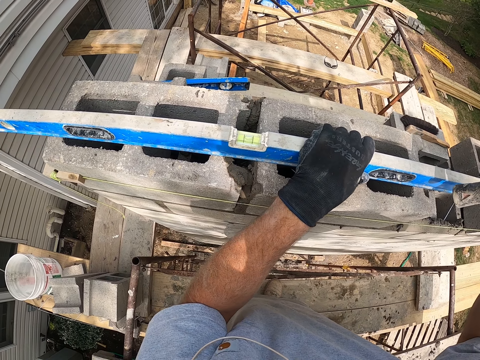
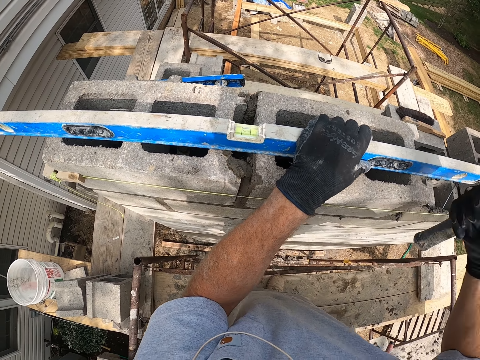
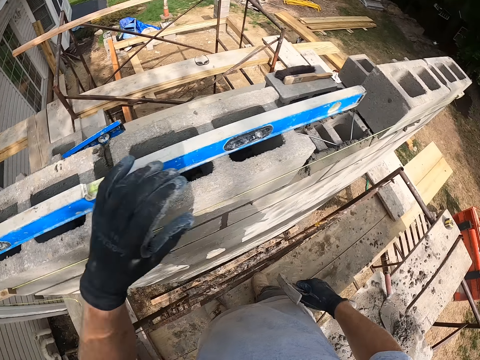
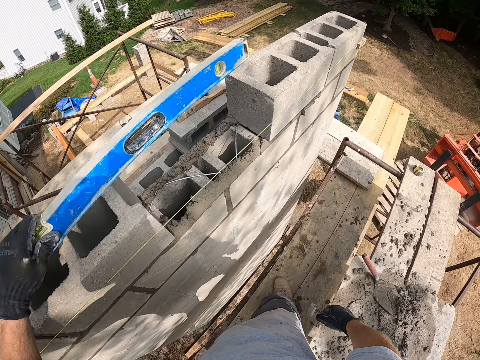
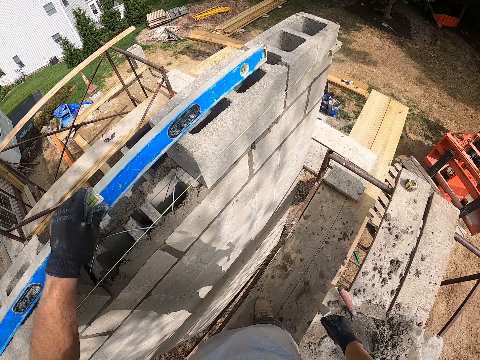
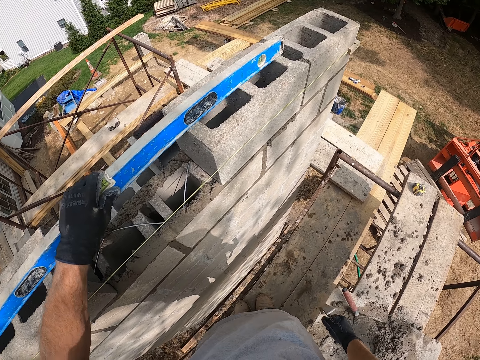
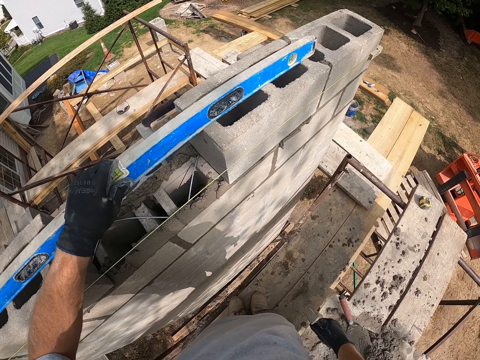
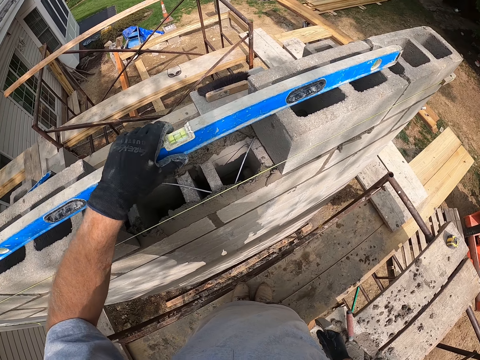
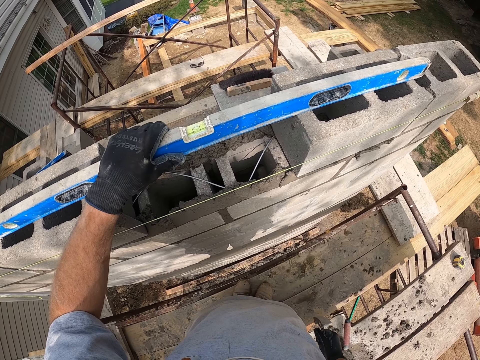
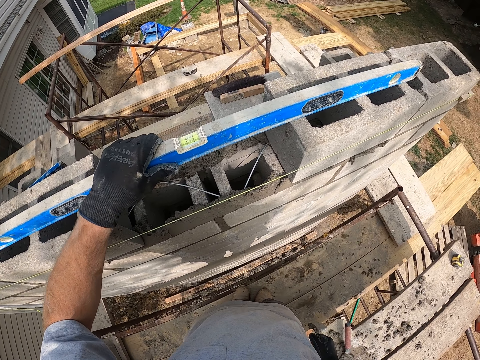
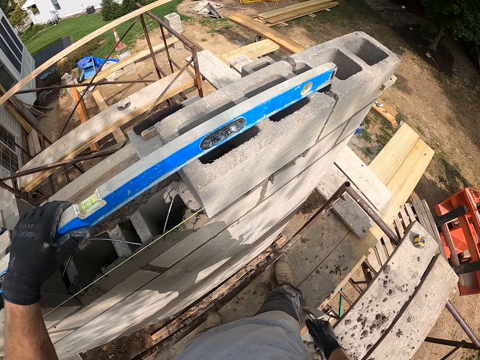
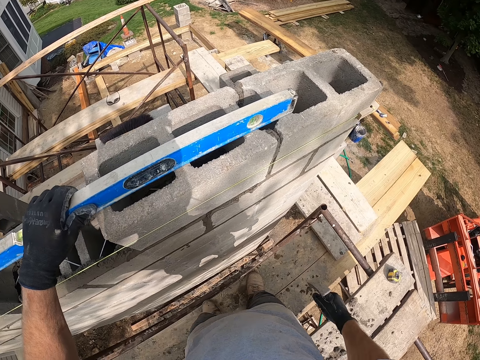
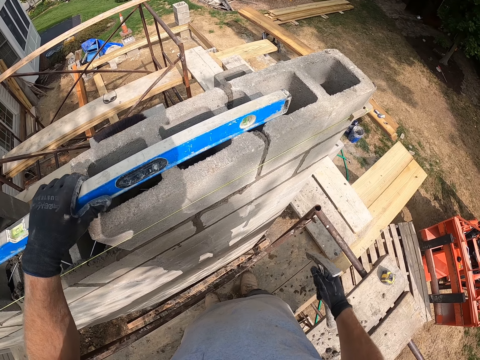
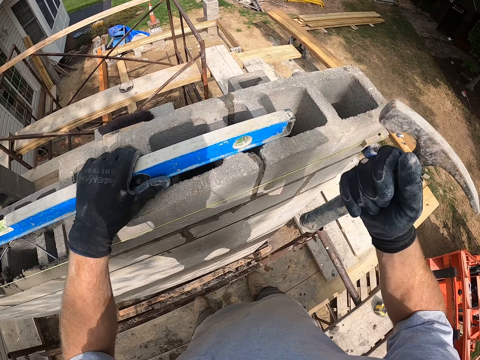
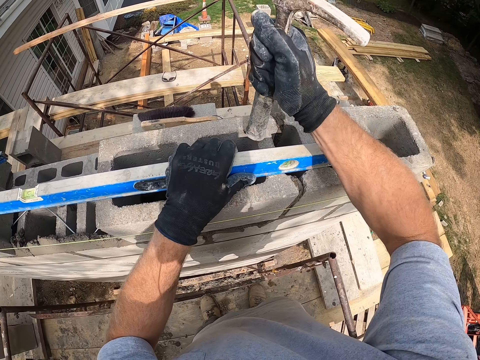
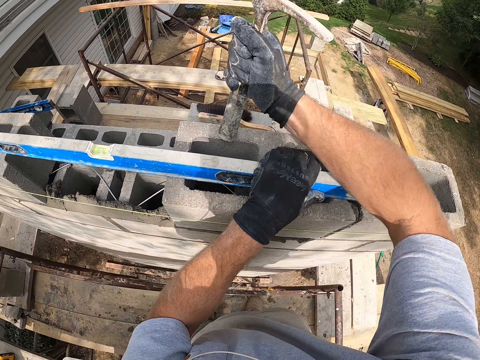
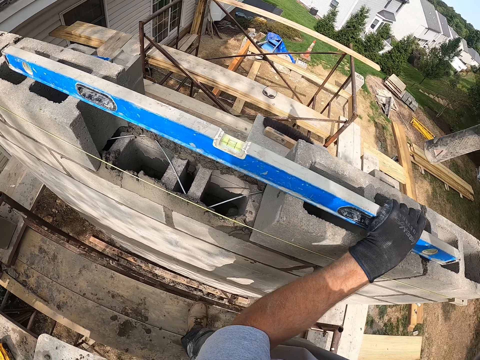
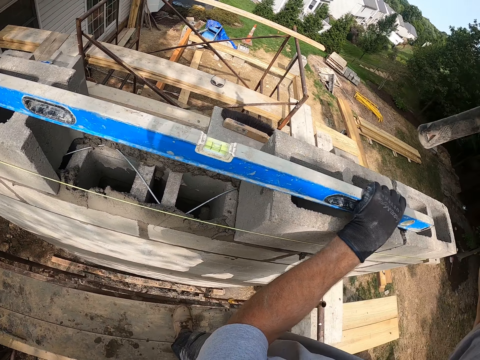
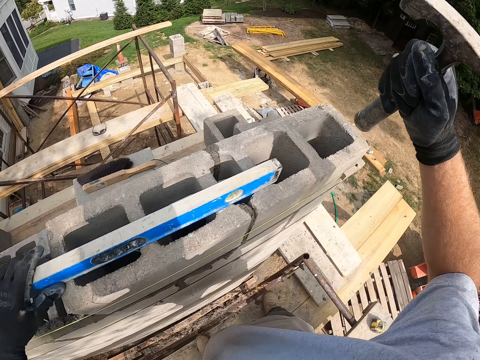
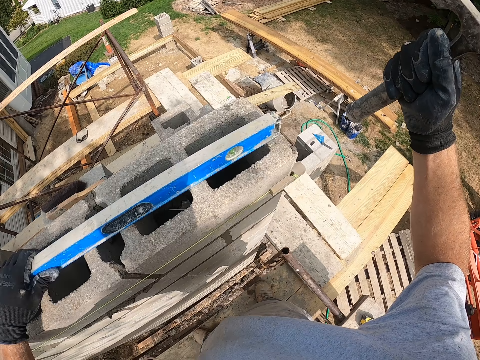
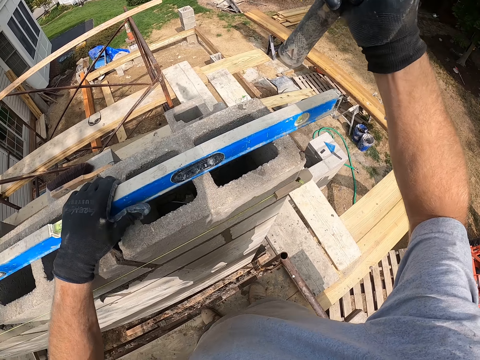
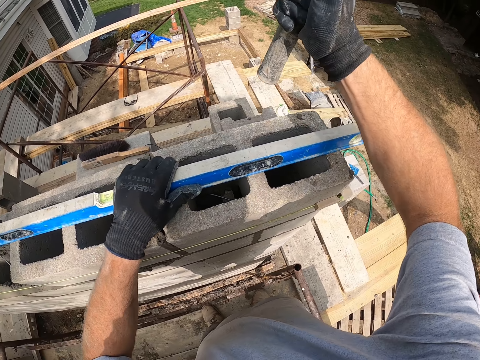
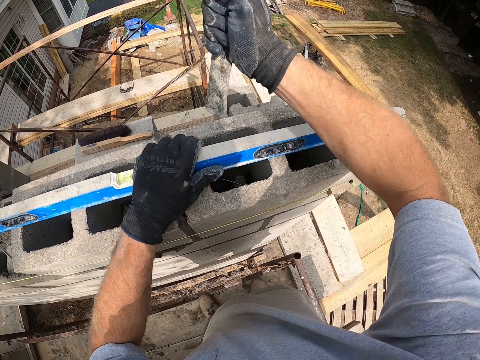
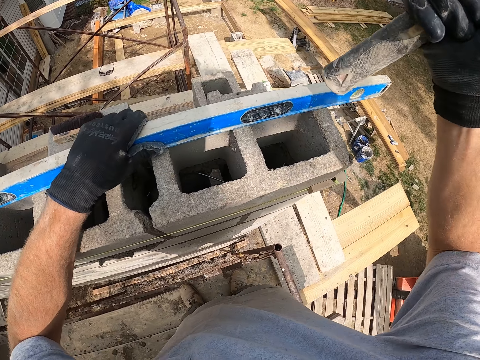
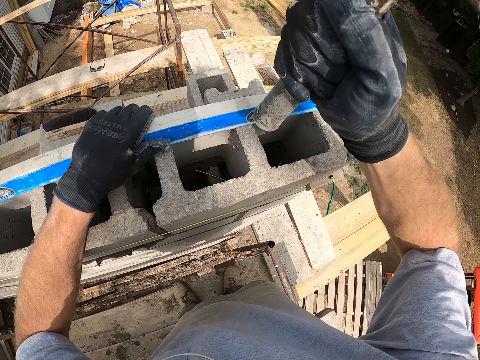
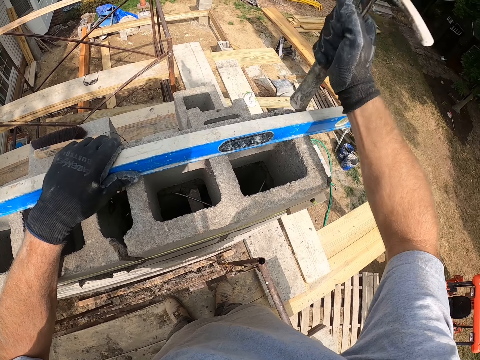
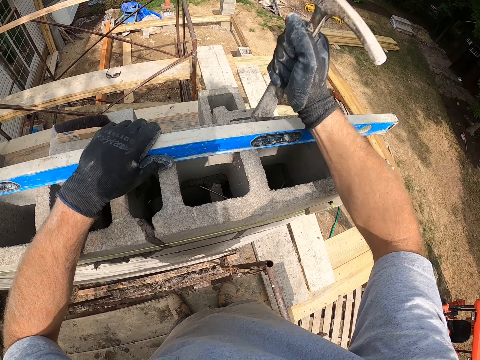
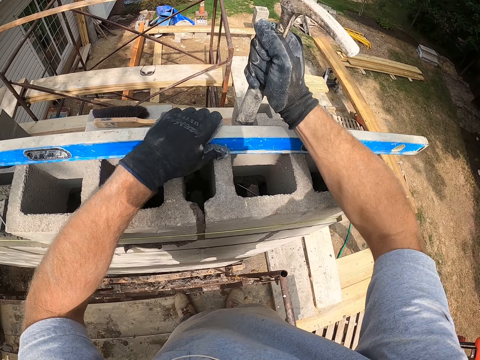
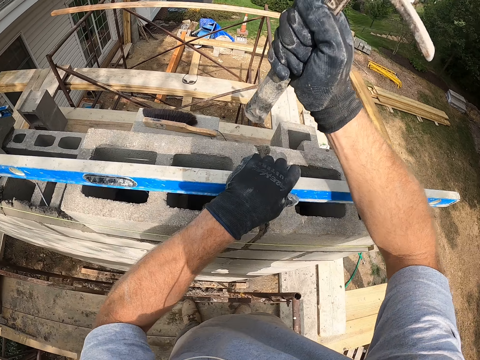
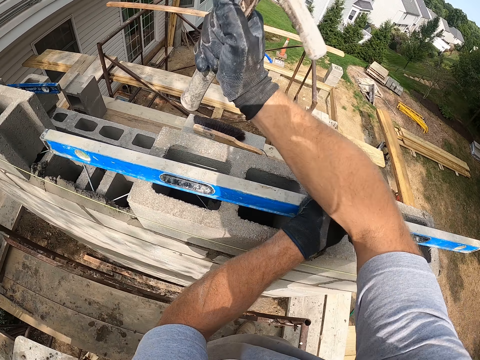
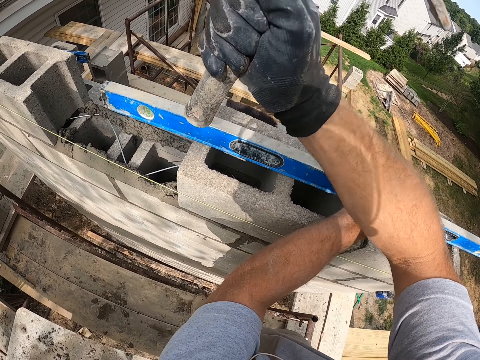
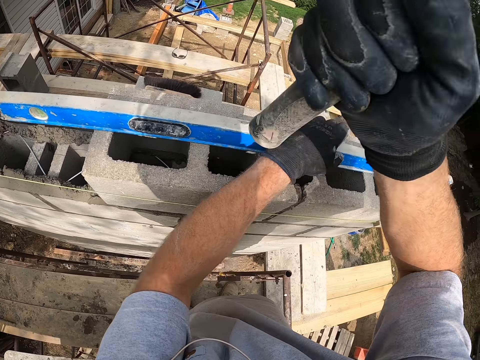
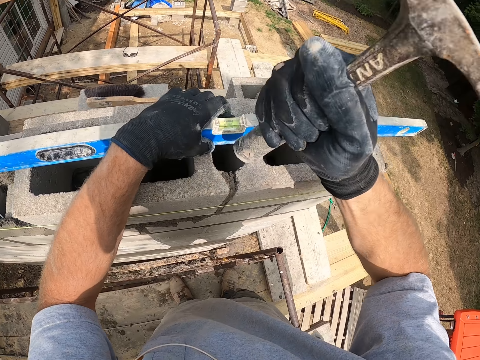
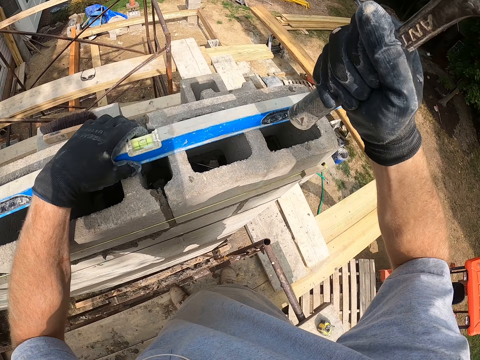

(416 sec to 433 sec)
The camera wearer looks around. They lift the spirit level. They move the straight edge on the block forward. They put the spirit level on the bricks. They scratch the straight edge on the block. They move the leg. They hit the bottom of the hammer on the block. They move the straight edge on the block forward. They hit the bottom of the hammer on the block. They adjust the straight edge on the block. They hit the bottom of the hammer on the block. They move the spirit level. They hit the brick with the hammer.

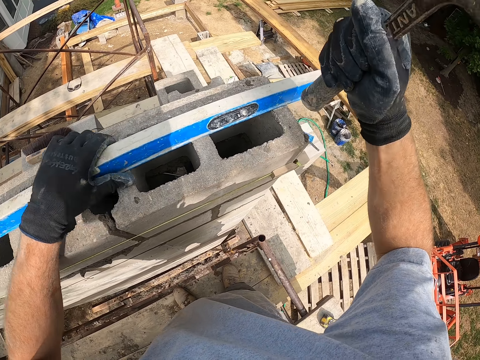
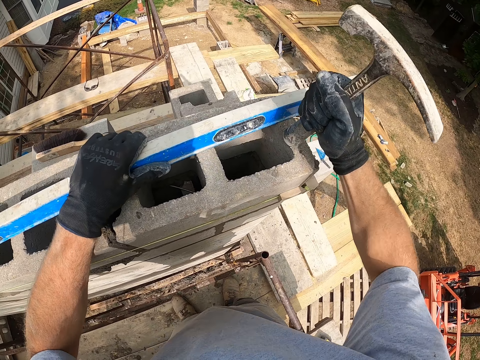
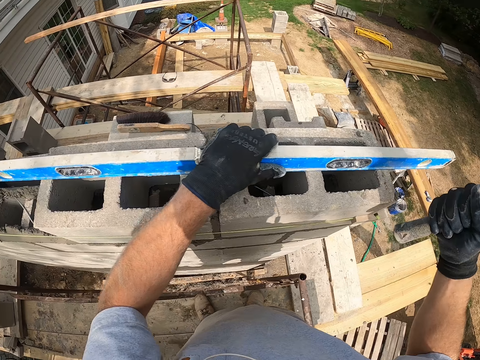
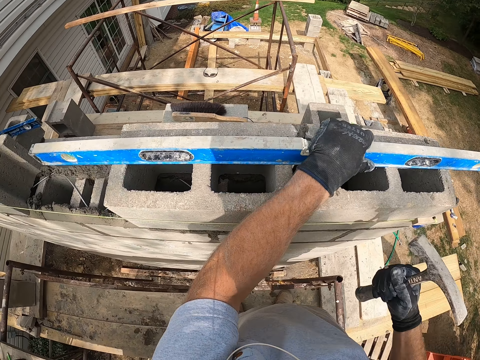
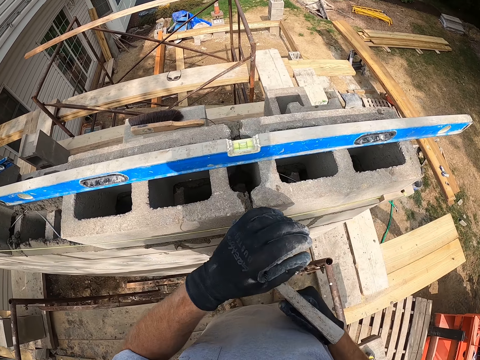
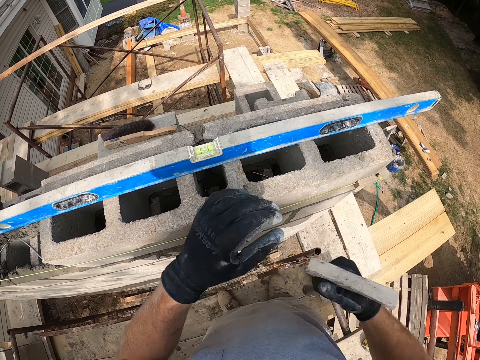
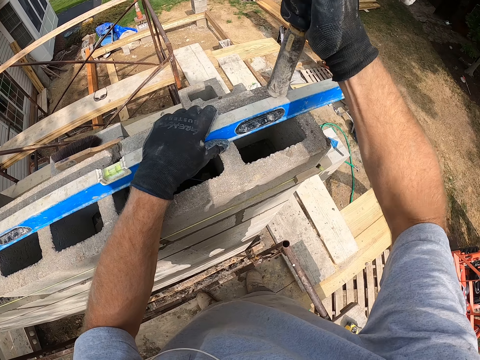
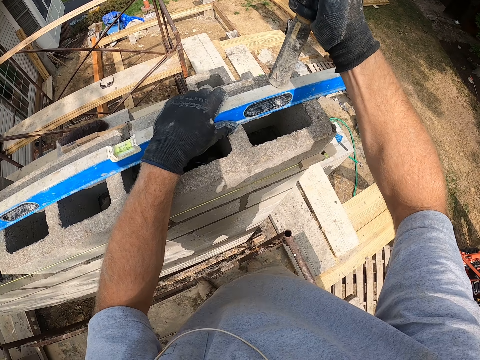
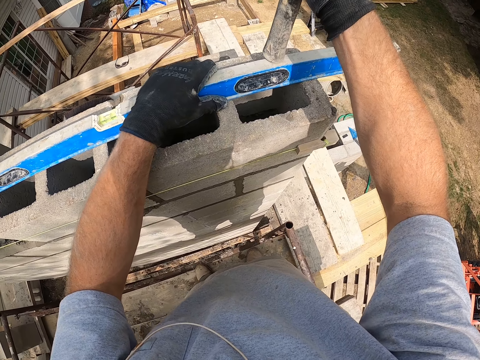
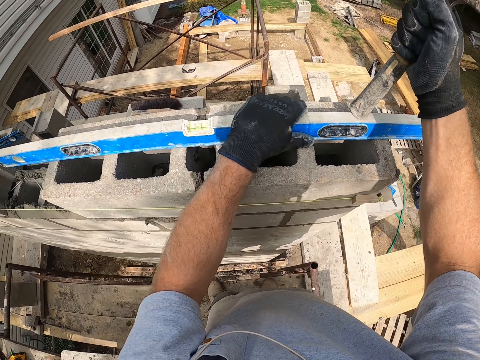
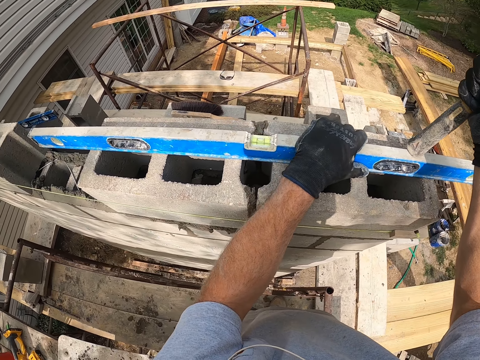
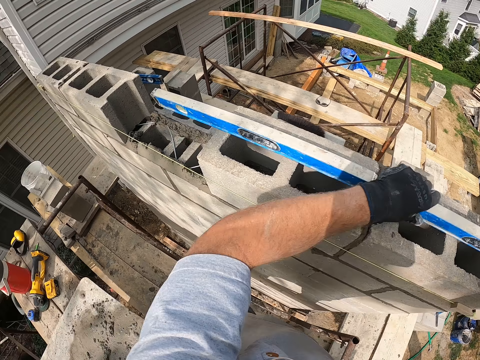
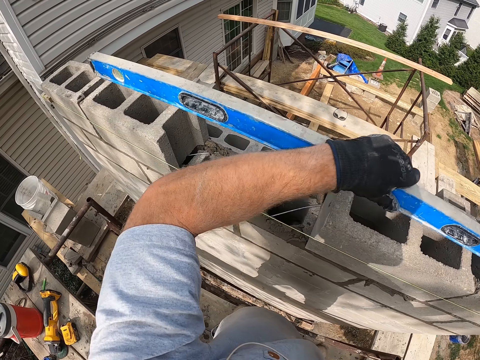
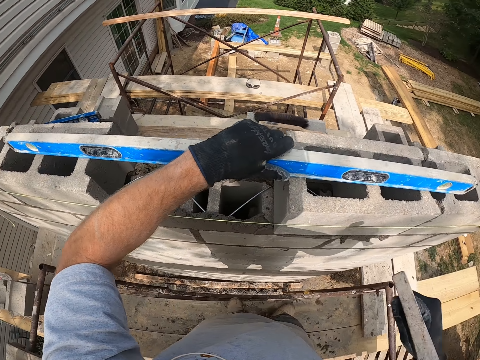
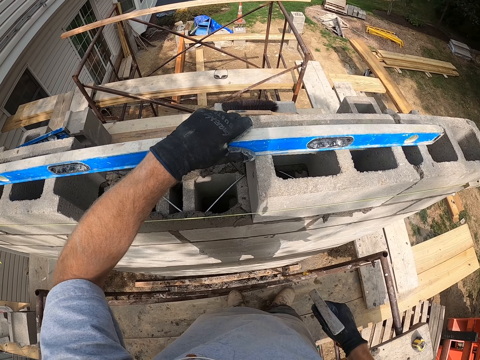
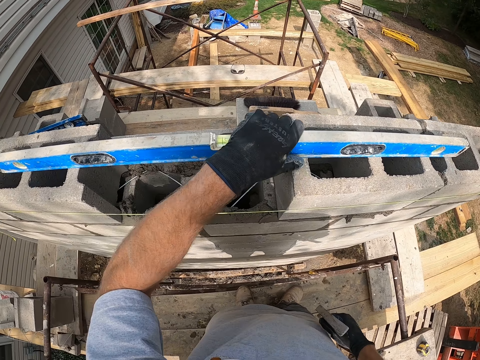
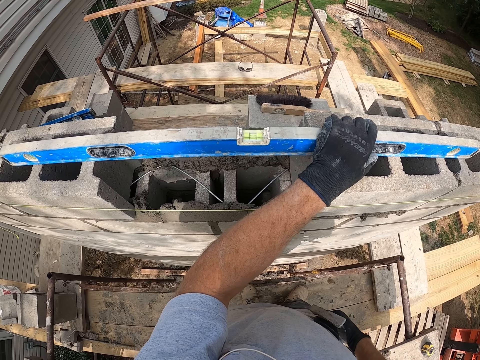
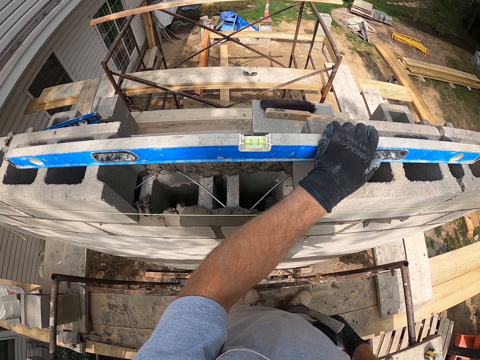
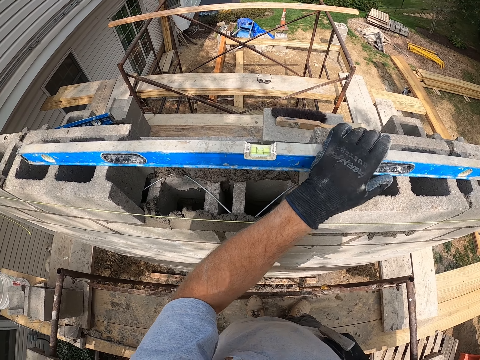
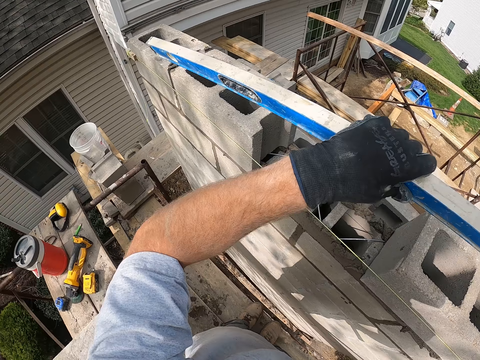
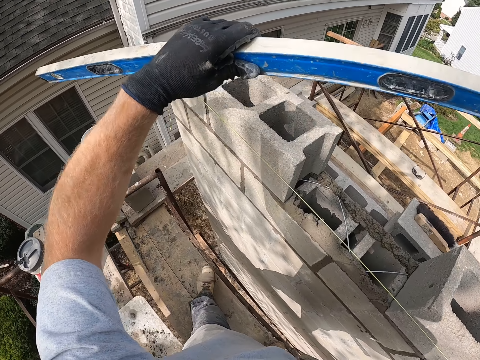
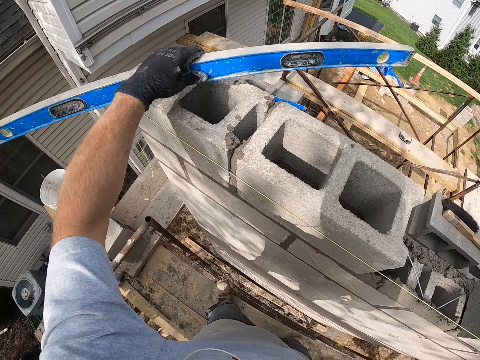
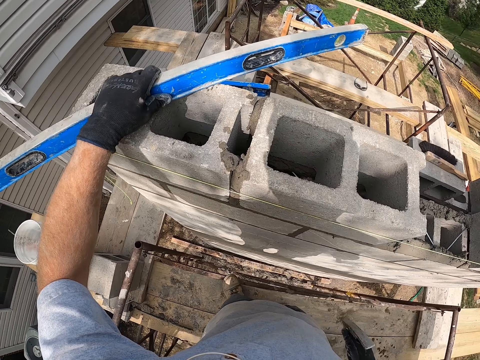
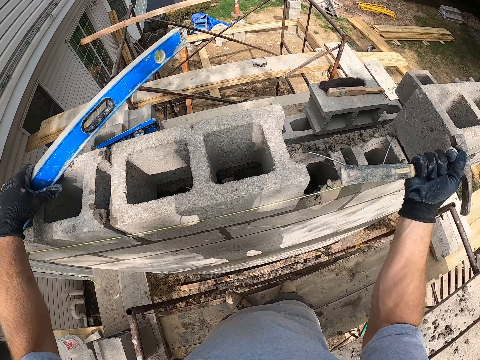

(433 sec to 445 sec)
The camera wearer stops hitting the bottom of the hammer on the block. They touch the spirit level. They hit the straight edge with the bottom of the hammer. They look at the spirit level. They lift the spirit level. They move the straight edge backward. They put the spirit level on the bricks. They move the hand. They lift the spirit level. They remove the straight edge from the block. They step forward. They drop the straight edge on another block. They hit the brick with the hammer.
